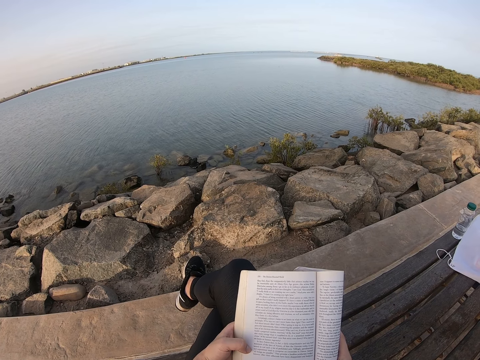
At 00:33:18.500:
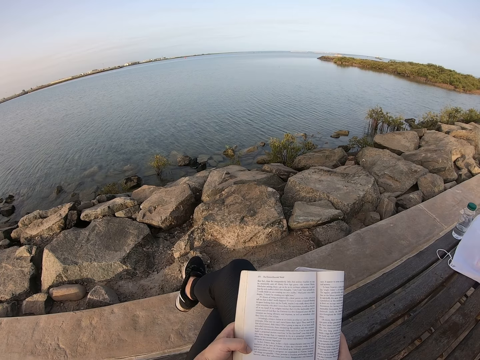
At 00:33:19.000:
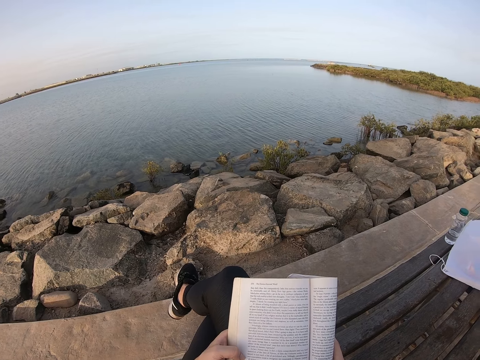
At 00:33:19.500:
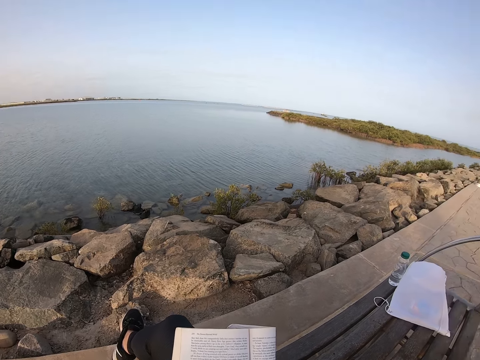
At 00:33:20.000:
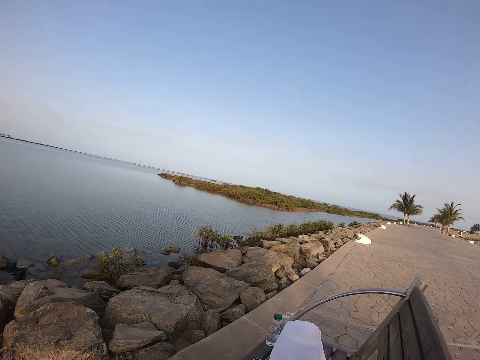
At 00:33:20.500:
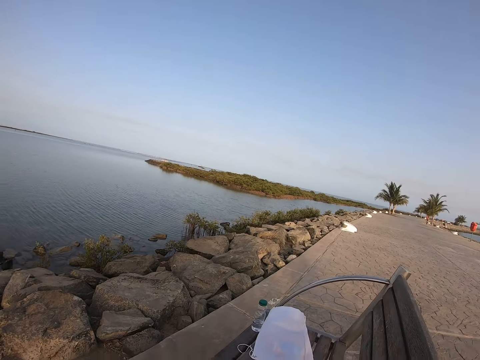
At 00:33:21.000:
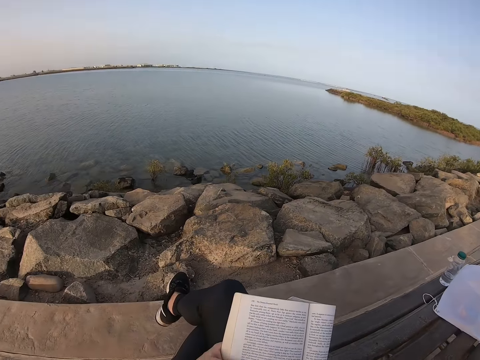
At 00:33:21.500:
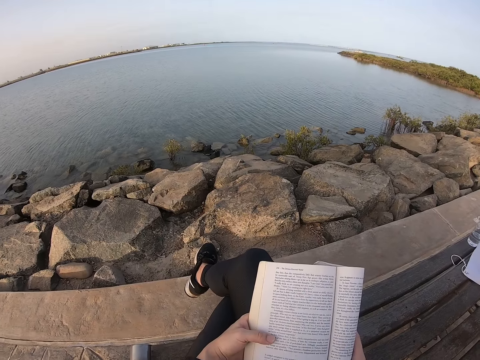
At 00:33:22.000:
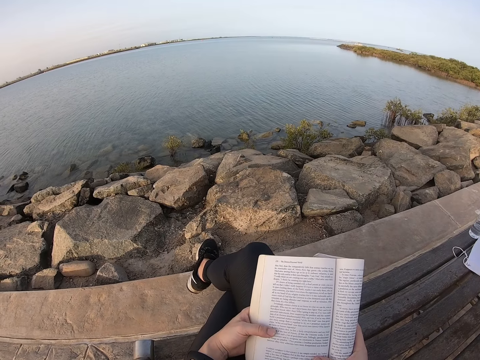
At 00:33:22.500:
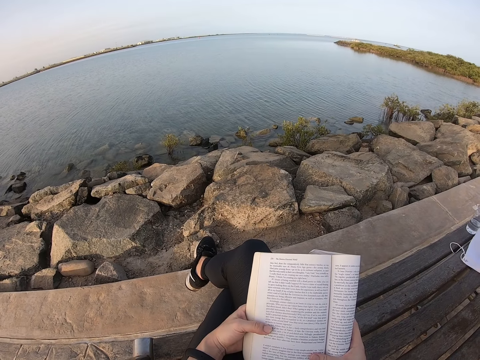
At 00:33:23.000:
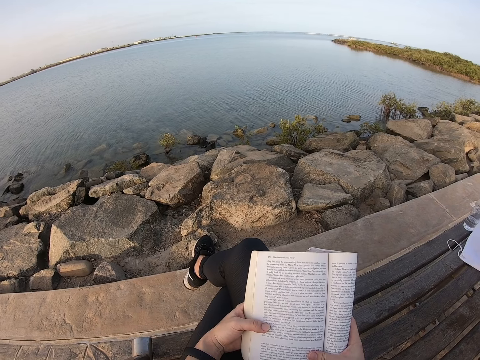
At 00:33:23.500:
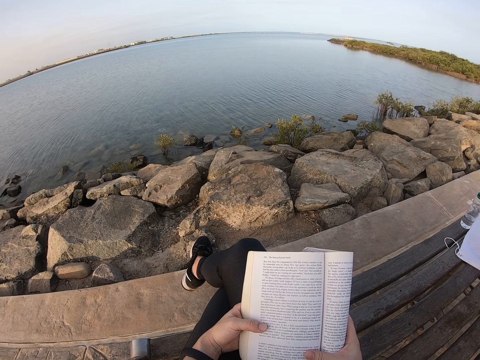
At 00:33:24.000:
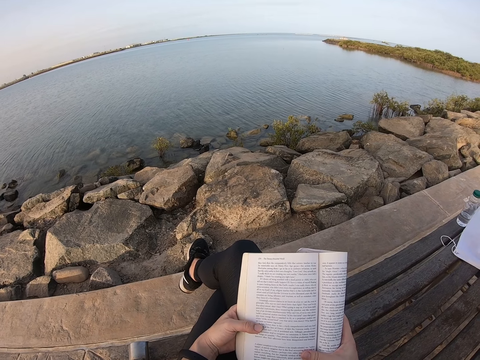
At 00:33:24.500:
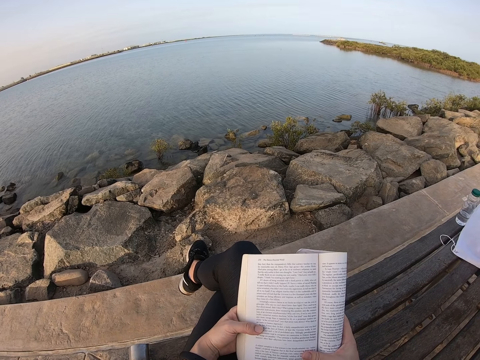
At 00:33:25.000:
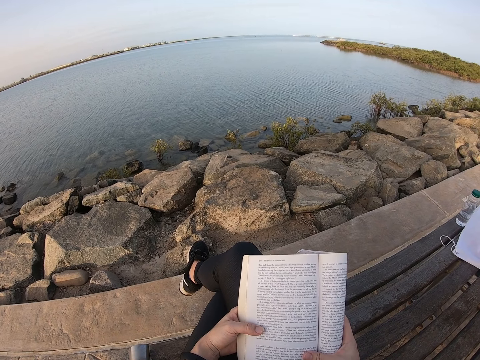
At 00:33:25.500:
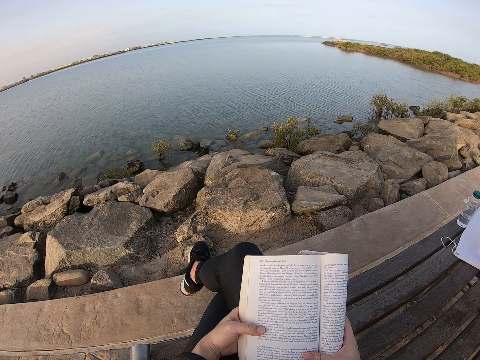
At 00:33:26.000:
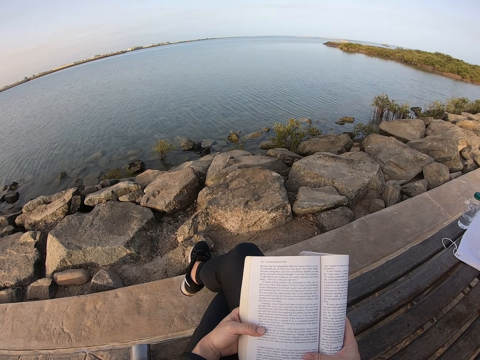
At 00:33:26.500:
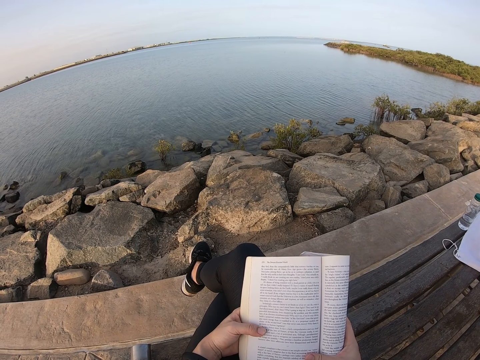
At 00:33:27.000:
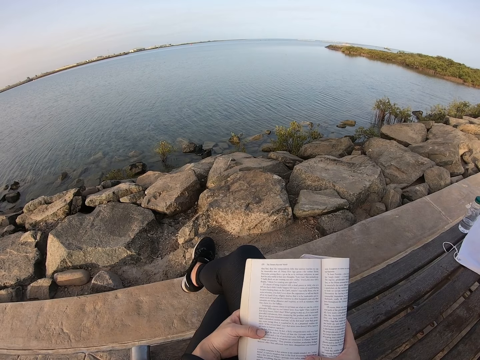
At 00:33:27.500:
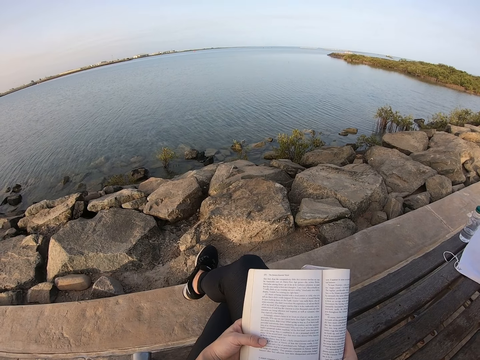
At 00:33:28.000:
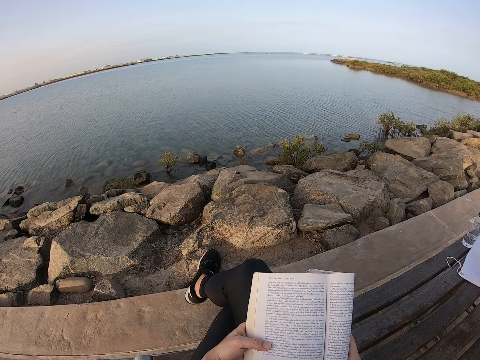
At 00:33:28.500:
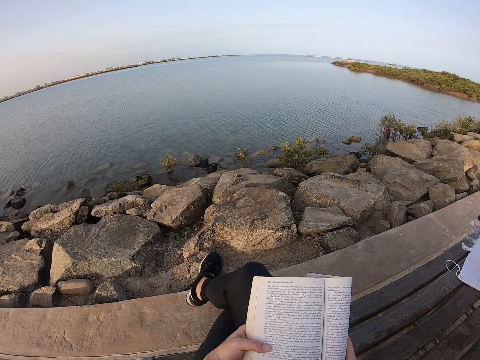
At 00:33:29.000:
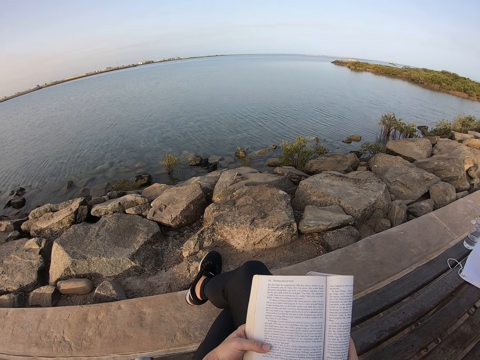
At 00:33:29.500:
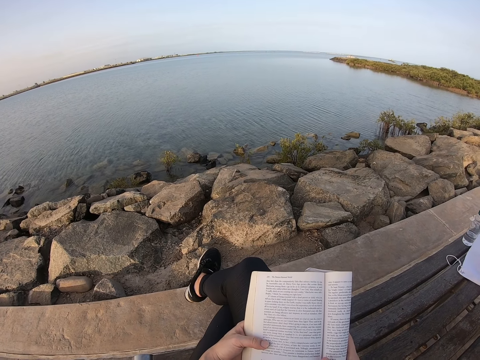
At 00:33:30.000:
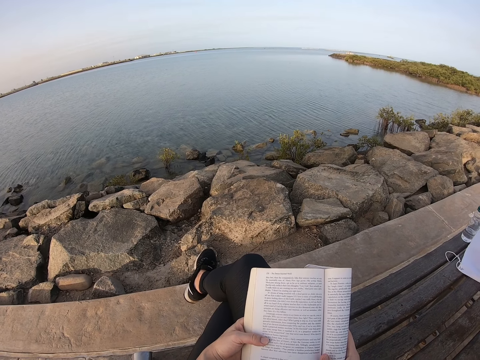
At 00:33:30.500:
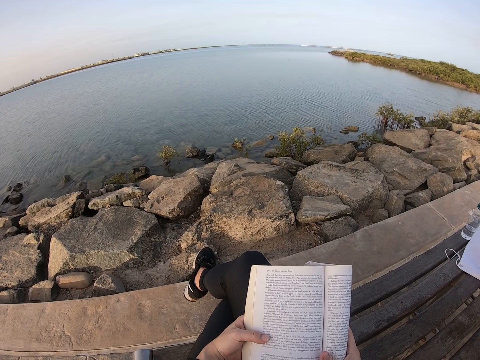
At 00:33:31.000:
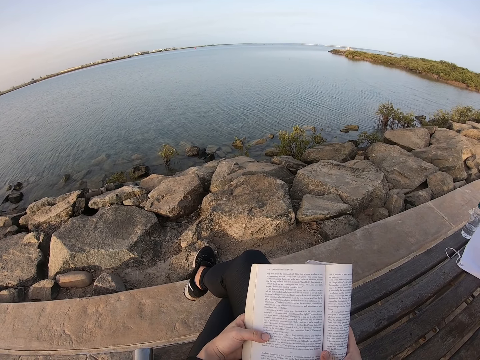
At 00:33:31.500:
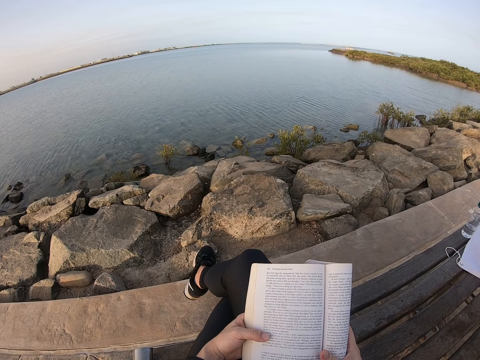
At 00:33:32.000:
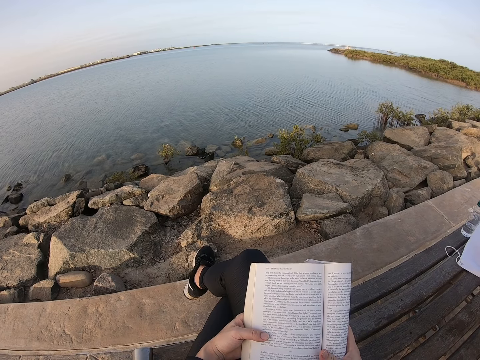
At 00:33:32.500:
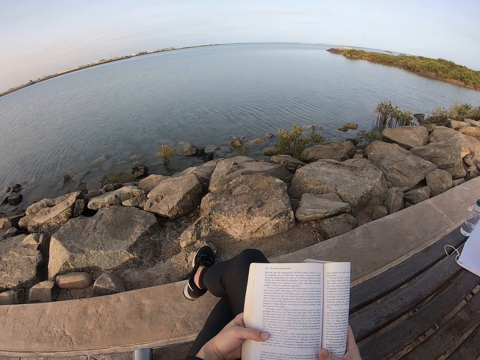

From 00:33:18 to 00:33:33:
The camera wearer looks to the right. They look around the road. They read the book.

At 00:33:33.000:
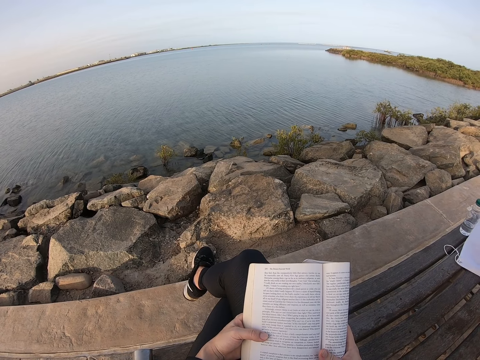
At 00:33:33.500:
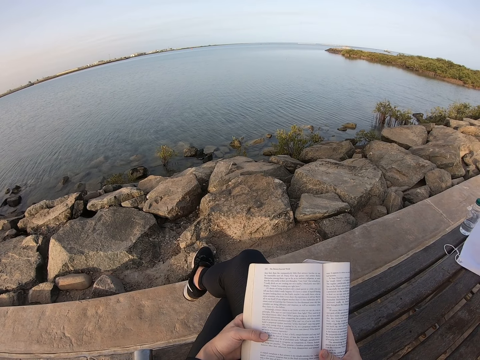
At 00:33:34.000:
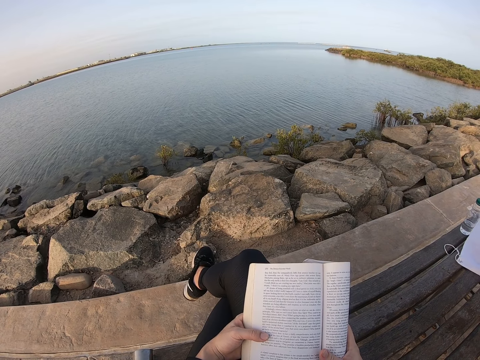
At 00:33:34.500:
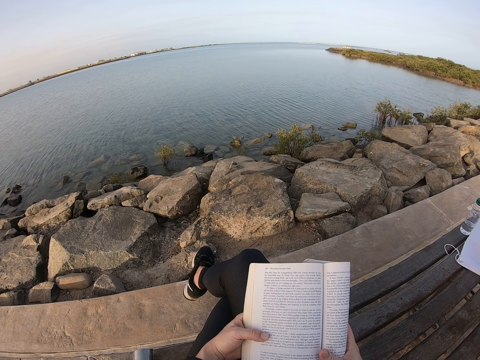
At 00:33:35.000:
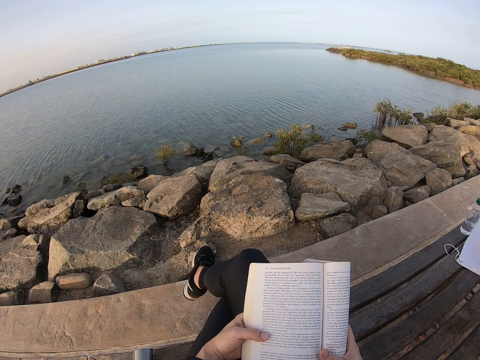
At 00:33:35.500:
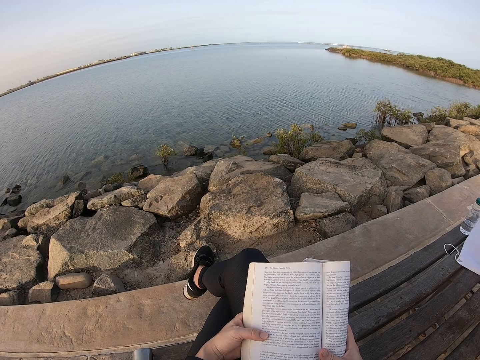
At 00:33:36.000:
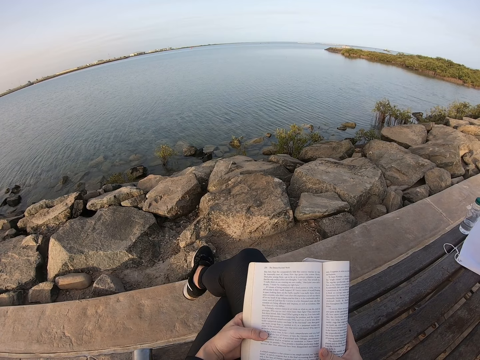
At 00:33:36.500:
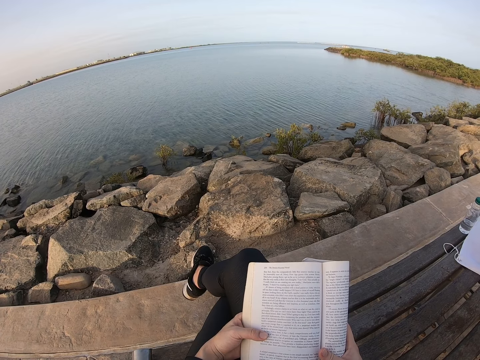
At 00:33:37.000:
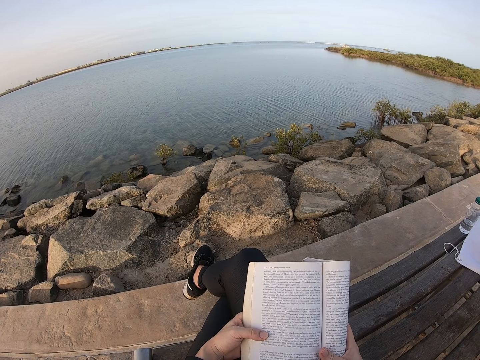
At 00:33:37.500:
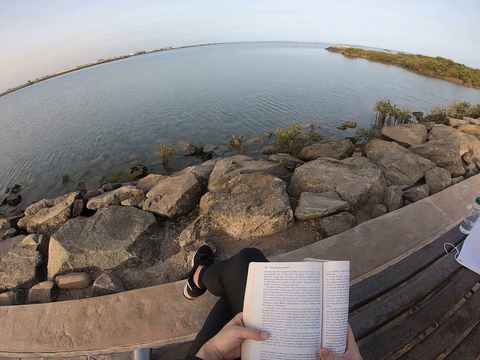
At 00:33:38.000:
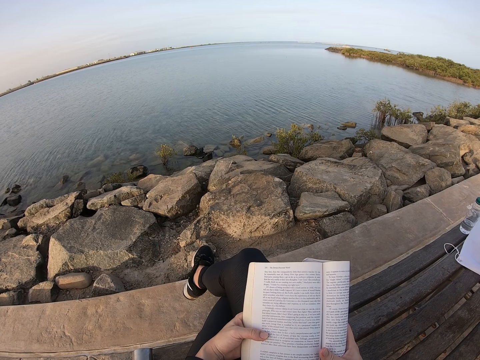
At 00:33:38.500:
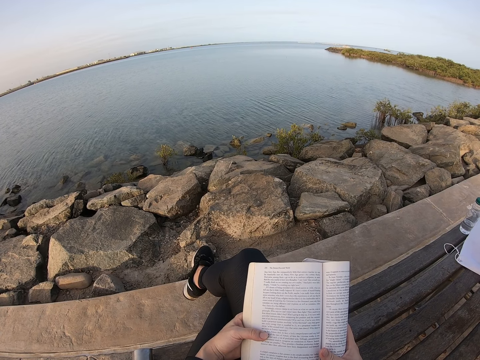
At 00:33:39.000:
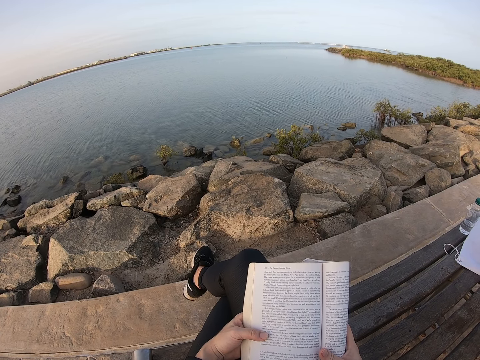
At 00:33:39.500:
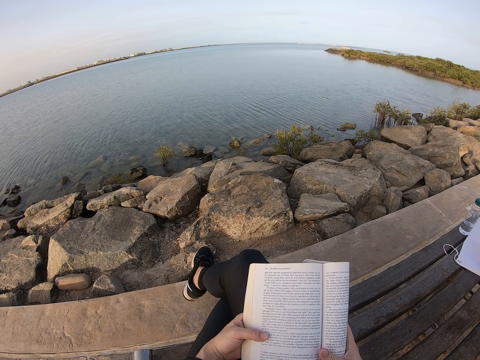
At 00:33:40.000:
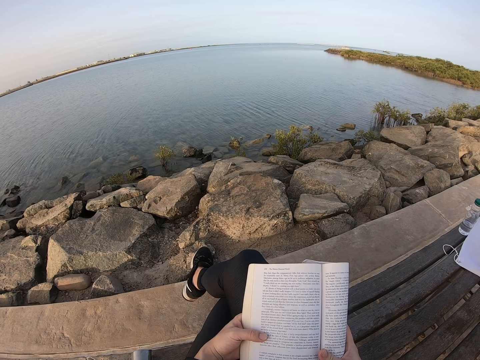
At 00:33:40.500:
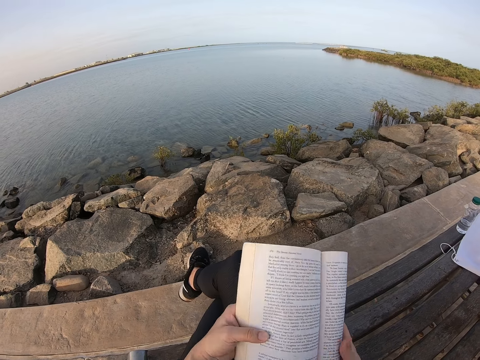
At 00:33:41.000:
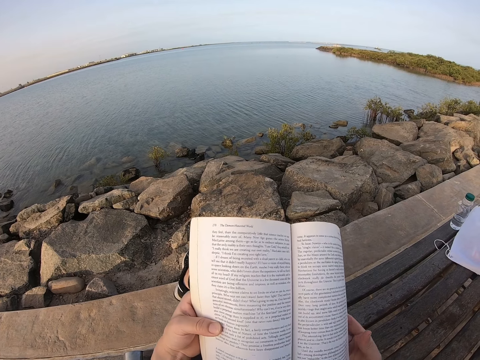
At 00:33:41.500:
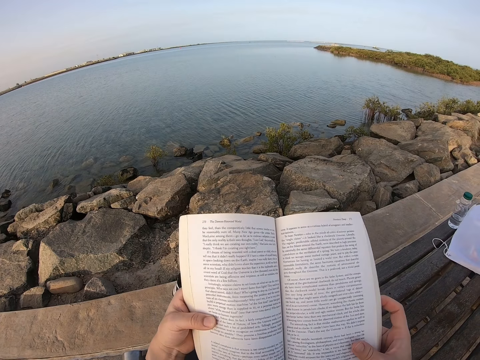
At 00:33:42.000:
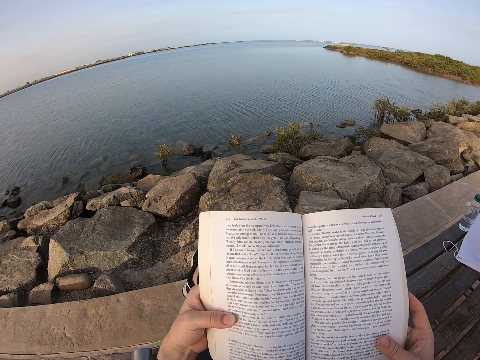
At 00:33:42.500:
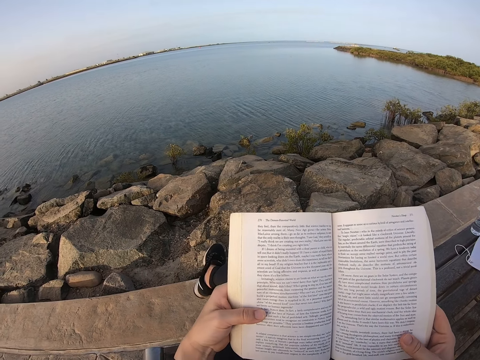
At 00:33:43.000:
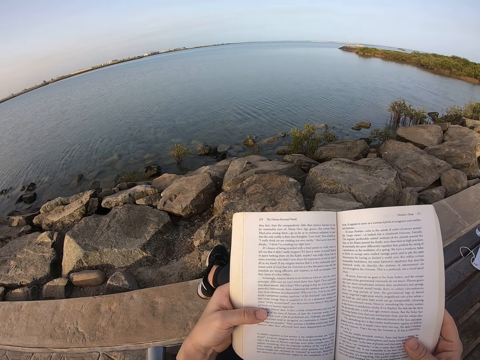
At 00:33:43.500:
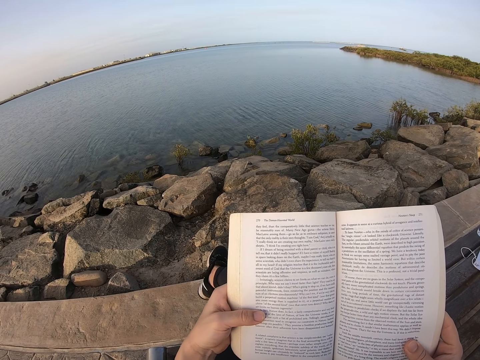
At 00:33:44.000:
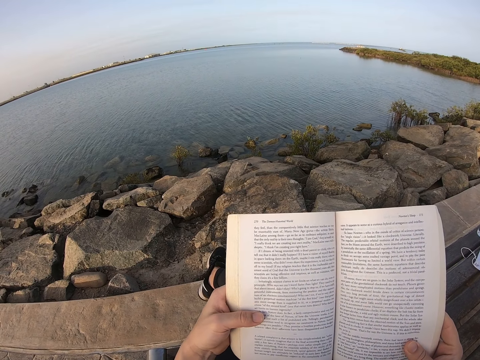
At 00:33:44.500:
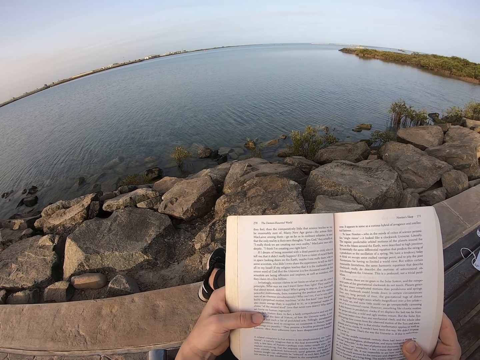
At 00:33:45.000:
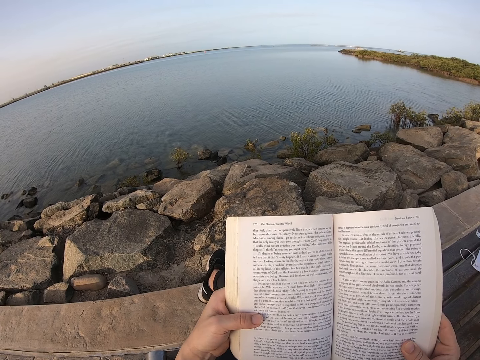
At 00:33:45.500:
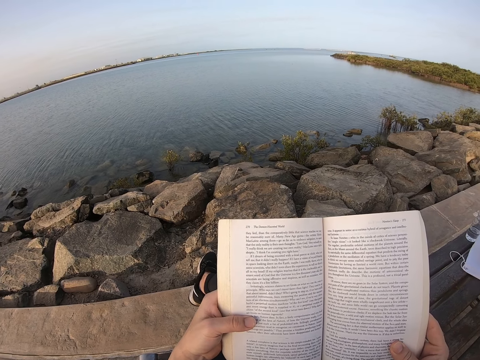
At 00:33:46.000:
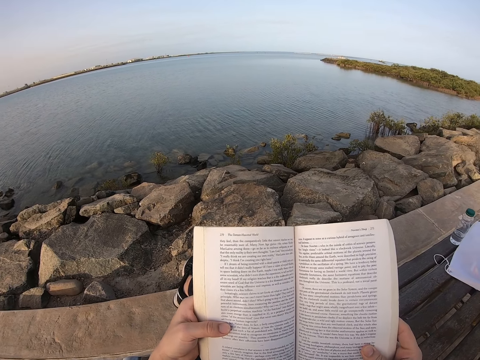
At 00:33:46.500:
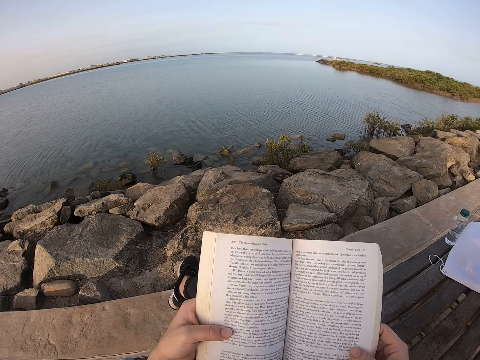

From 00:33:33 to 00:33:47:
The camera wearer adjusts the book. They unfold the book. They read the book.
